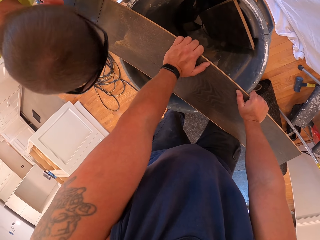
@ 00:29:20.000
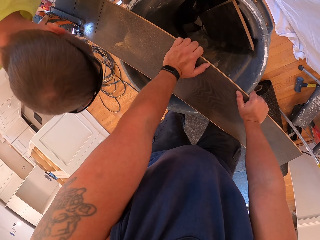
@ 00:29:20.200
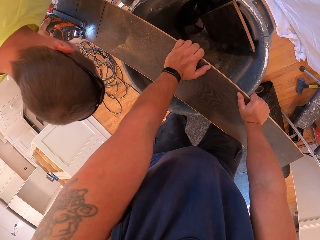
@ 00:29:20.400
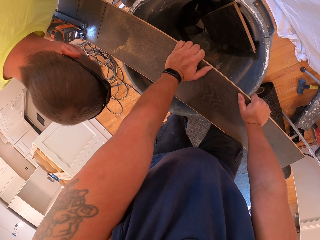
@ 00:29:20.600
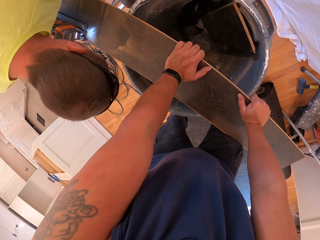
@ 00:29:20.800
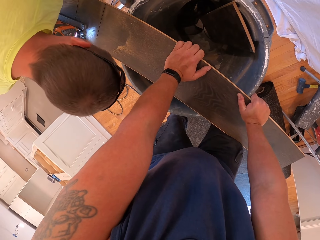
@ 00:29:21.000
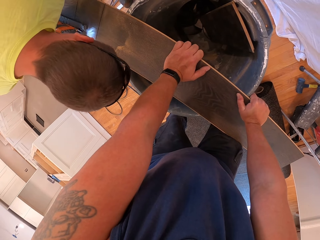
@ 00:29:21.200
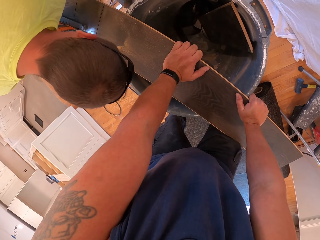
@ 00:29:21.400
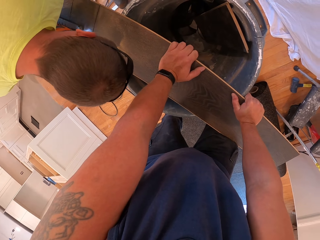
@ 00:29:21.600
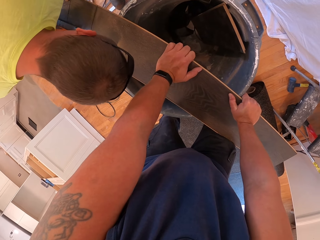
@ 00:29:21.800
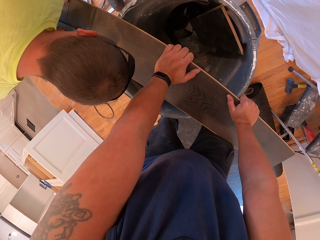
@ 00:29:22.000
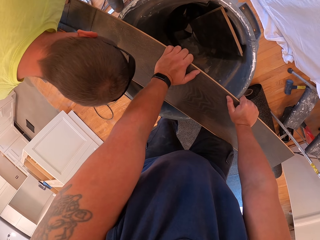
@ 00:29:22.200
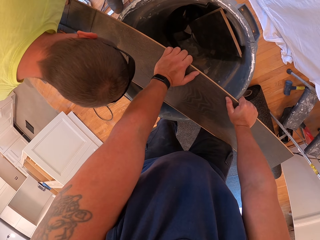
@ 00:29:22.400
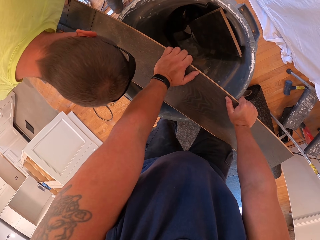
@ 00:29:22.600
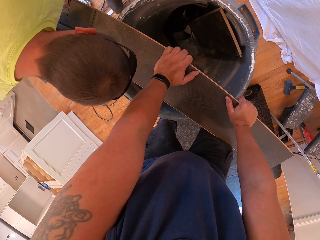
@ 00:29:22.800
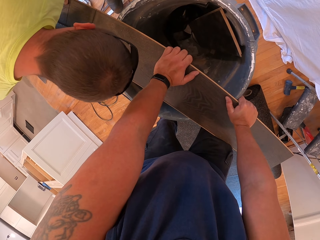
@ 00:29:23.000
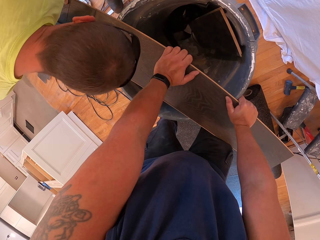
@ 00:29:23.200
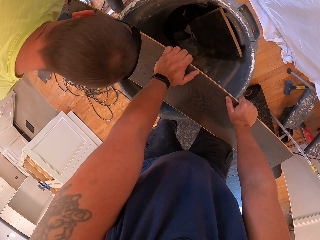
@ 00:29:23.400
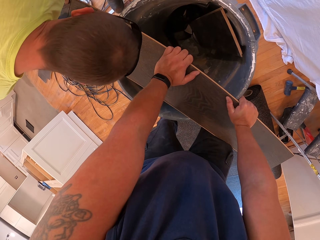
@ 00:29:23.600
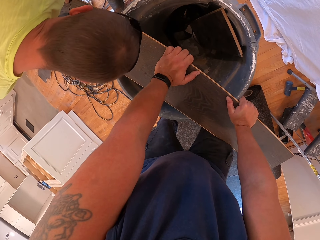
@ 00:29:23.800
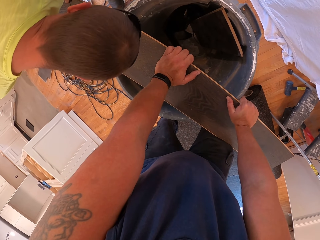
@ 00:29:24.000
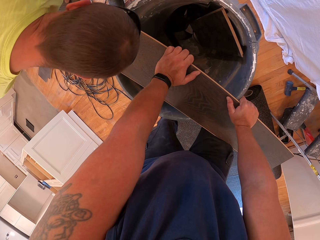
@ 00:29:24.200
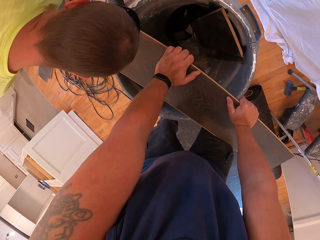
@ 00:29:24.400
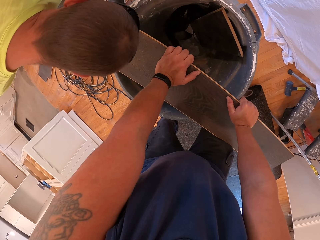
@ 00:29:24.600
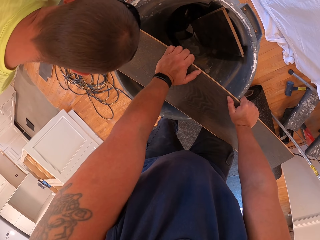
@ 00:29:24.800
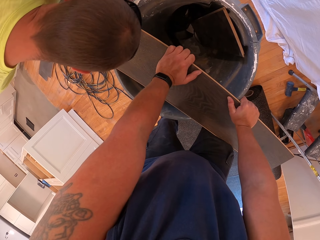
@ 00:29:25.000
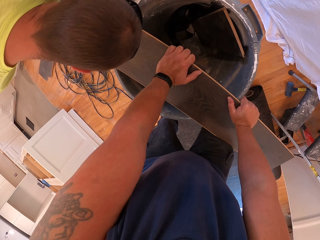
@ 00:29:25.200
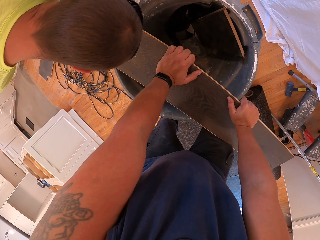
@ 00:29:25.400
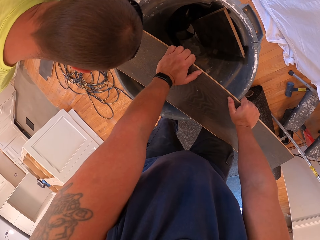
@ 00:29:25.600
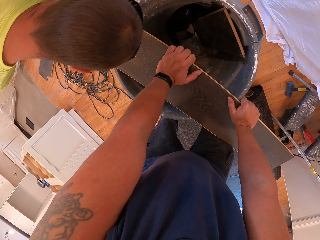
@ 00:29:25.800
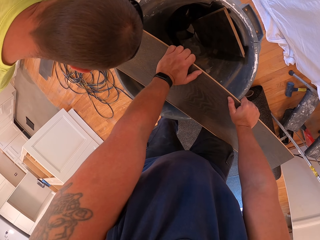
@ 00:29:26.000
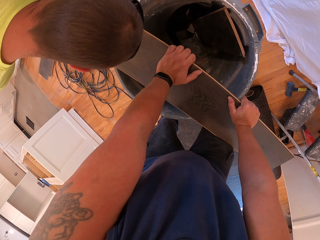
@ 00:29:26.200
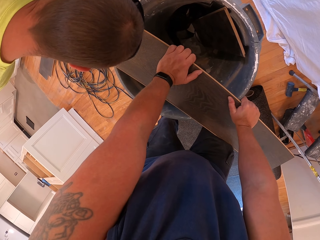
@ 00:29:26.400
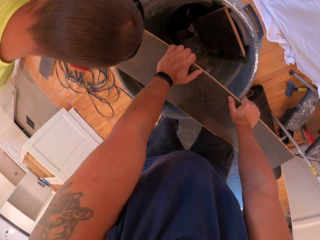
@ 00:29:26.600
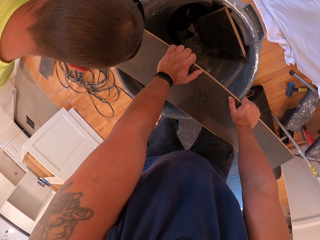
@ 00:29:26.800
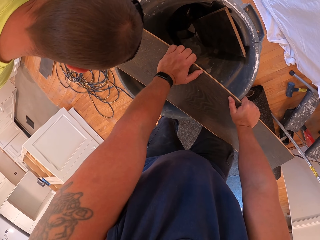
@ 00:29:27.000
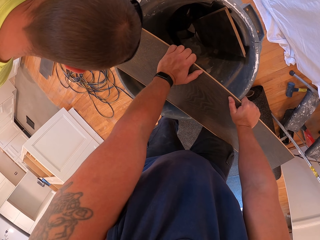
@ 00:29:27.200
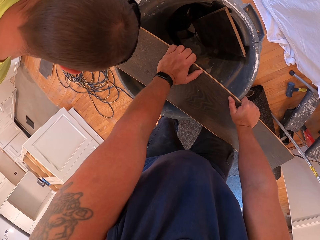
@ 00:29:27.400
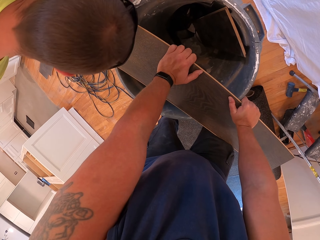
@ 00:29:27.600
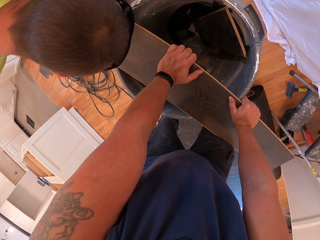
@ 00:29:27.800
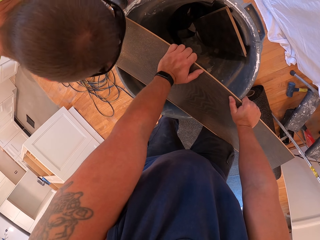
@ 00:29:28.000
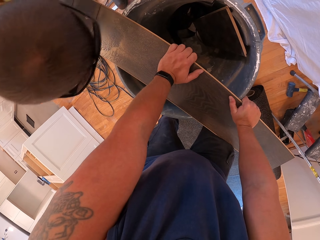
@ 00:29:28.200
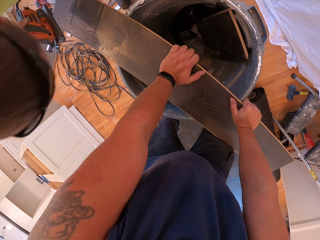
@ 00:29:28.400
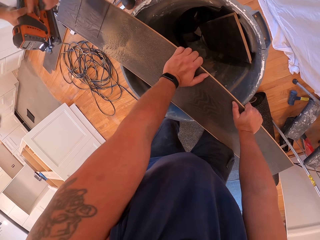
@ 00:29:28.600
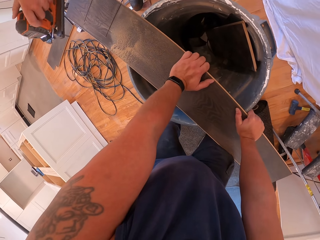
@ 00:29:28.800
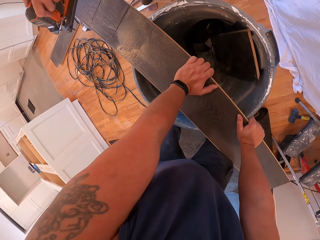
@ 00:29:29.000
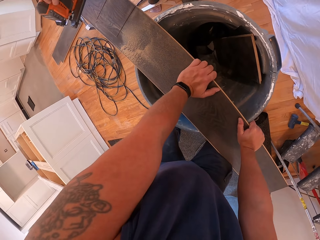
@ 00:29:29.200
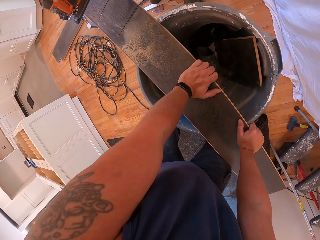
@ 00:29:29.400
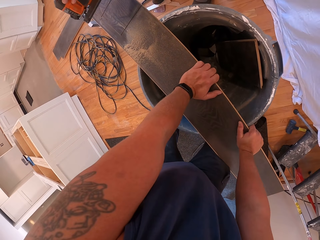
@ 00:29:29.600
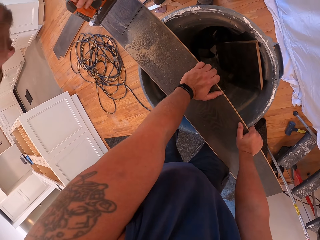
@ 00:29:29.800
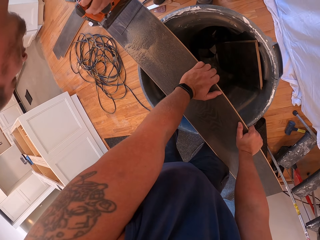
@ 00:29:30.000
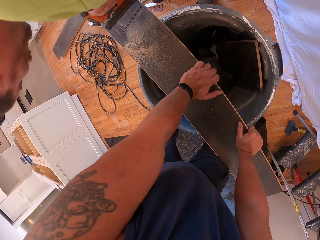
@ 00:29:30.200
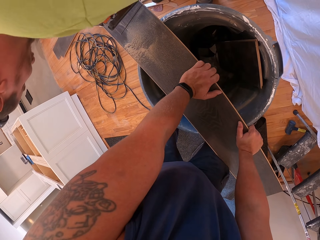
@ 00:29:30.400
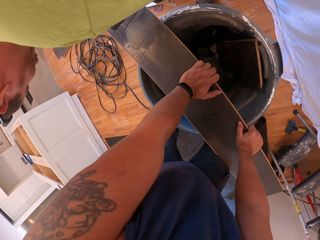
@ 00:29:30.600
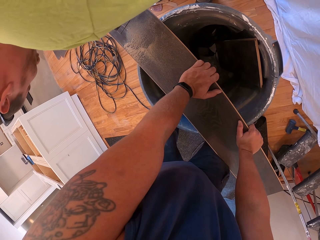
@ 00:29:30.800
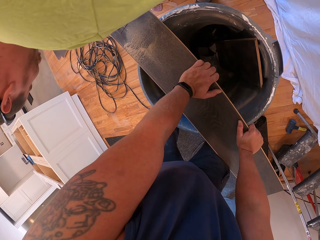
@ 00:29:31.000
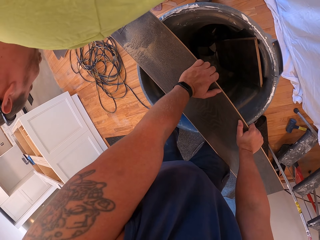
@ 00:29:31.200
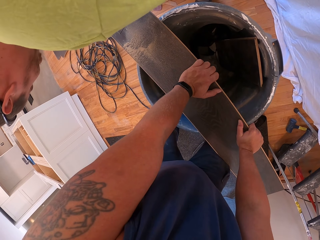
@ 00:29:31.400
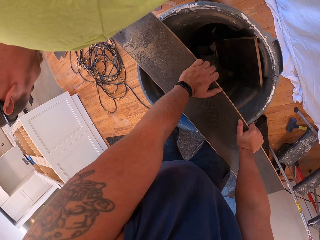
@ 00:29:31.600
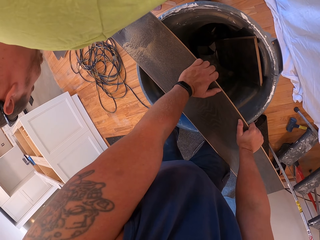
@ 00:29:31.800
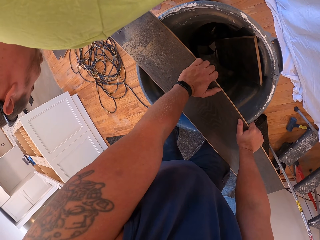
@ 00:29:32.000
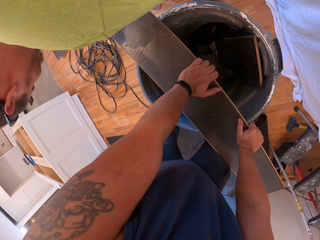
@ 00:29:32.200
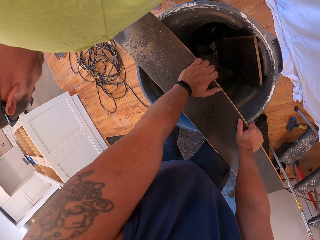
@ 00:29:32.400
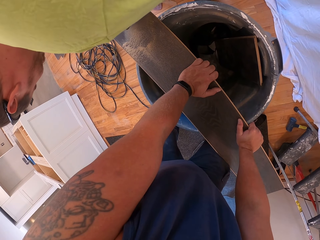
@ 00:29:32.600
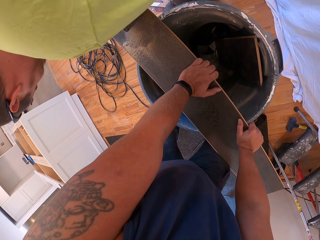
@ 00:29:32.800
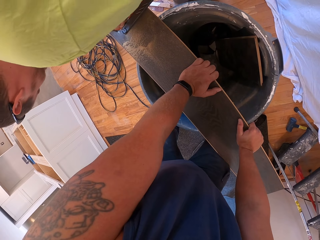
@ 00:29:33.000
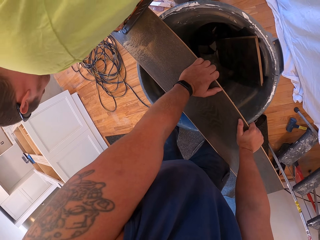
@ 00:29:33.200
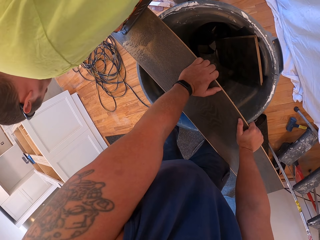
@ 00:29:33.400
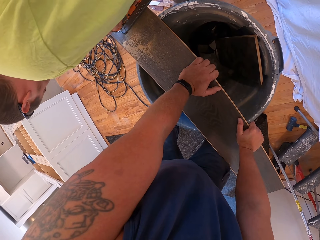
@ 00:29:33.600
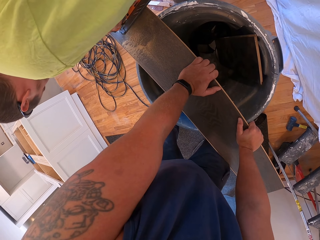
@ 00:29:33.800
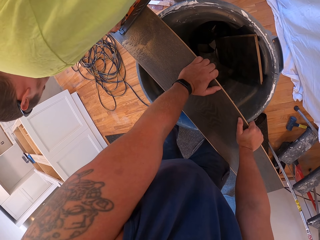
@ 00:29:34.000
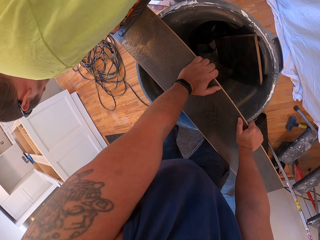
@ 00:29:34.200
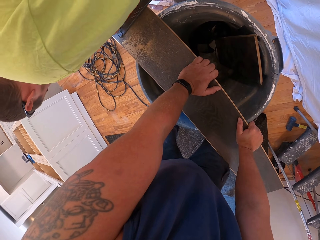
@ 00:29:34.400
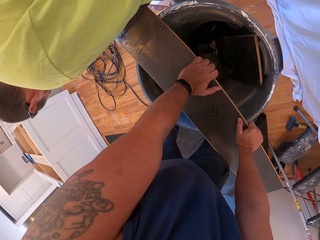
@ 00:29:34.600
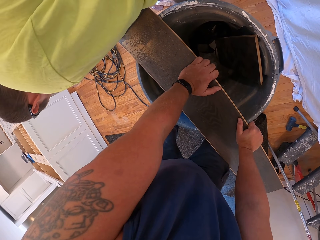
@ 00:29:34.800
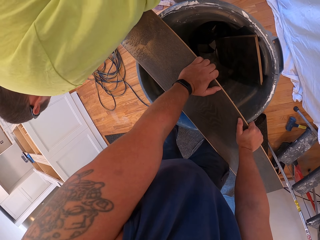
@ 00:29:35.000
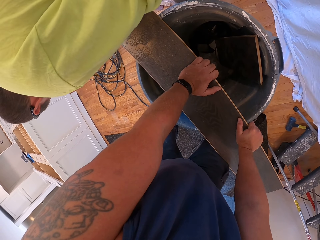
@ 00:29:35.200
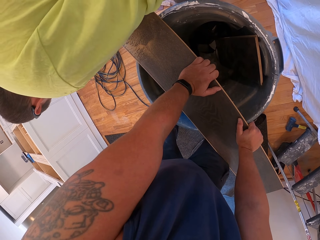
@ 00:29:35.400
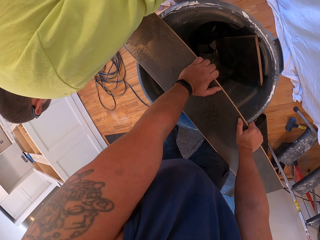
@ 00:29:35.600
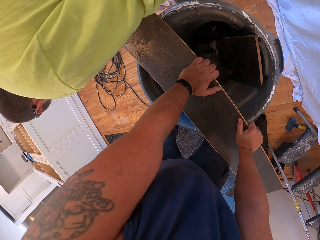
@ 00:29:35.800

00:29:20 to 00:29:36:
A person turns the jigsaw. The person cuts wood.

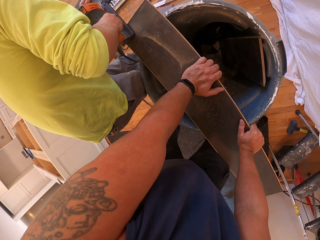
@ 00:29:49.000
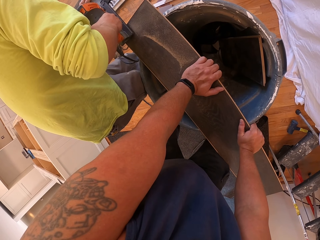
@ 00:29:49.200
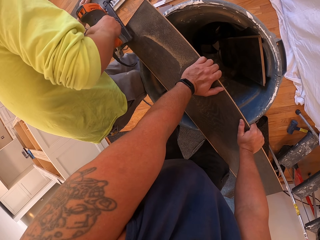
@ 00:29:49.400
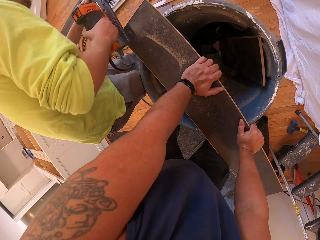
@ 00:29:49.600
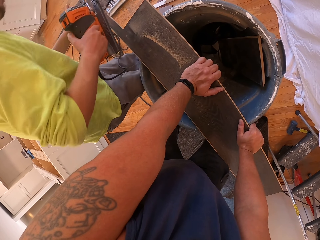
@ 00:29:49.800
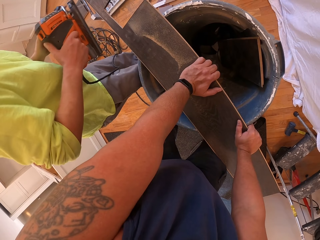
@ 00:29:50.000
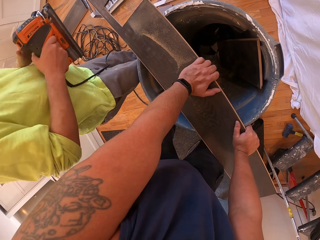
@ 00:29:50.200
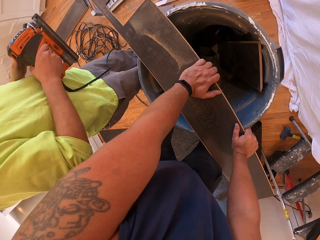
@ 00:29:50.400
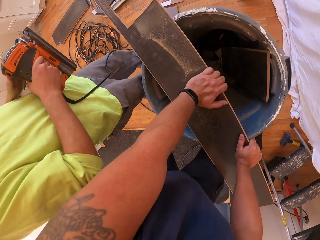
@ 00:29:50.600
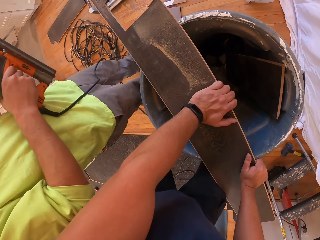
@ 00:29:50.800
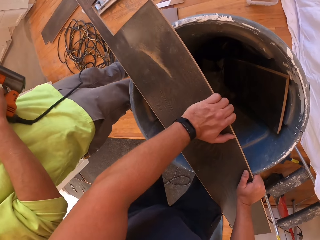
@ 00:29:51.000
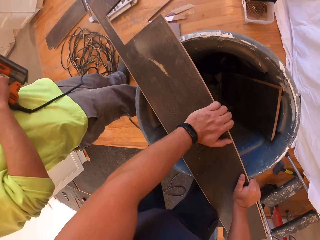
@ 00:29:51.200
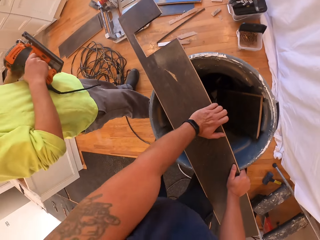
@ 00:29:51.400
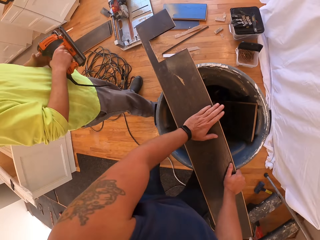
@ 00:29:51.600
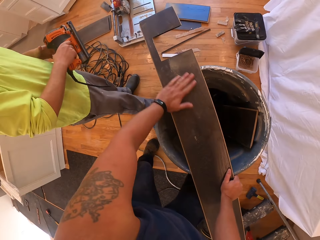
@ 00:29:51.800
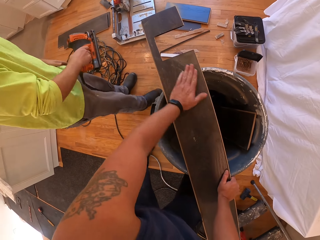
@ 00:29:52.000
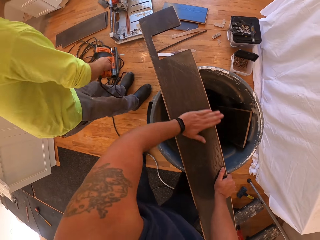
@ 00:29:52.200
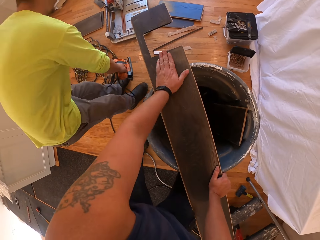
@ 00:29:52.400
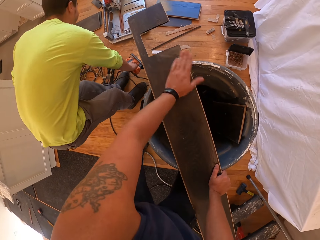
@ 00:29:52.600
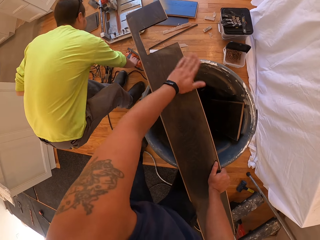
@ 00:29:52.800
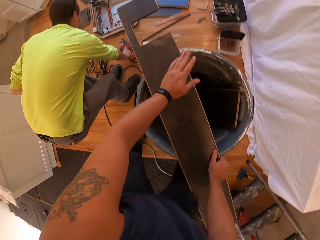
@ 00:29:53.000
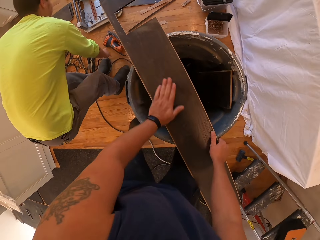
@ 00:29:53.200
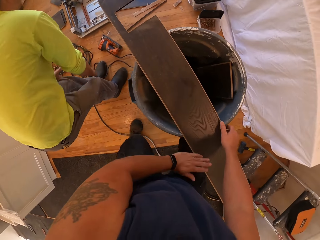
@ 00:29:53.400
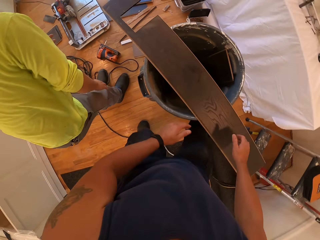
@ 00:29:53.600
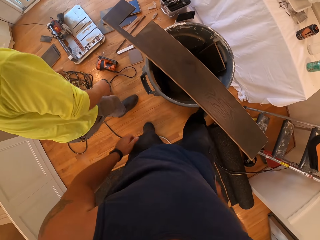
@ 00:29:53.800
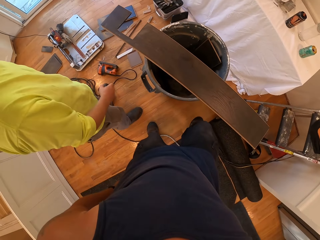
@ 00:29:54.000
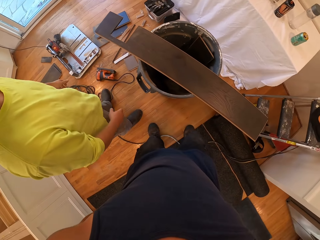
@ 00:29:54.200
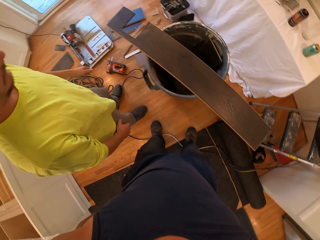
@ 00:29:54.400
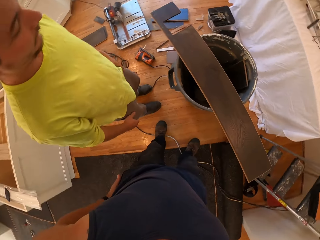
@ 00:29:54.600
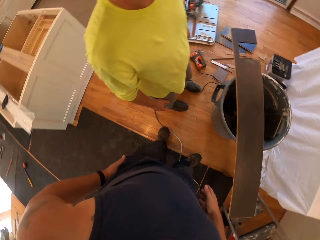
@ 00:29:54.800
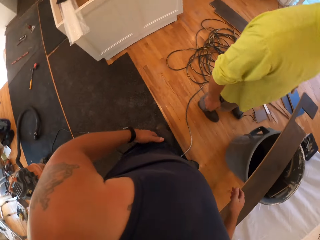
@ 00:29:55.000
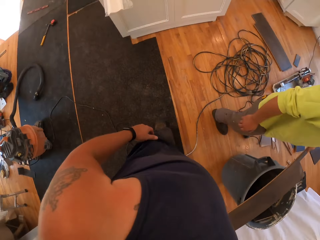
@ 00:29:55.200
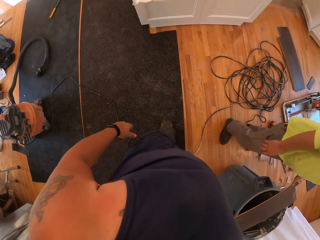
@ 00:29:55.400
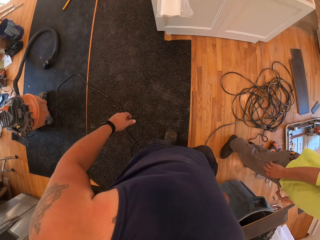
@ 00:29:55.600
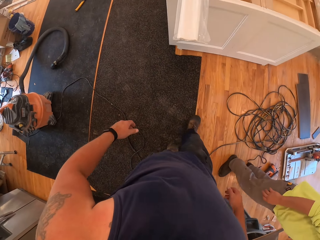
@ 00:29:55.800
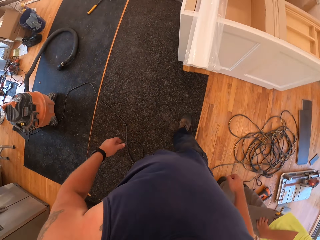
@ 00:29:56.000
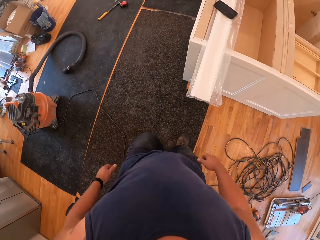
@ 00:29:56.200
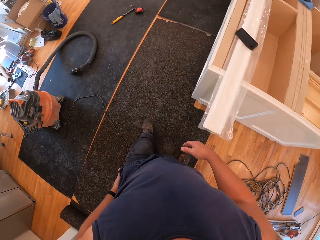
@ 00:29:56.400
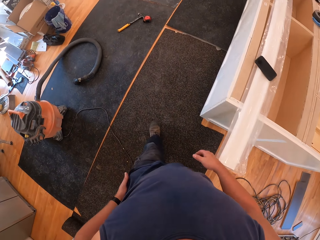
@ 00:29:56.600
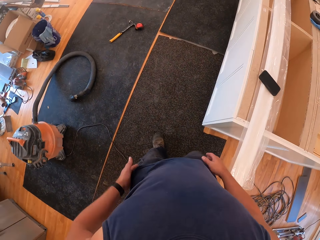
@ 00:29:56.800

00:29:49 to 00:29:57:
The camera wearer cleans the surface of the board with the left hand. A man drops the electric planer or jigsaw on the floor. The camera wearer walks around the house.
